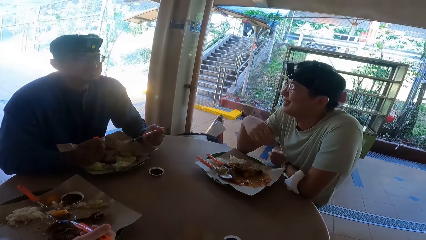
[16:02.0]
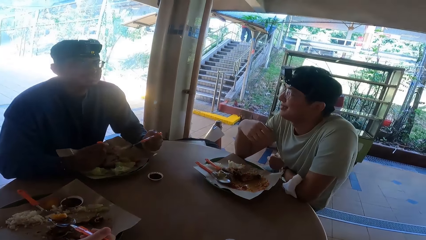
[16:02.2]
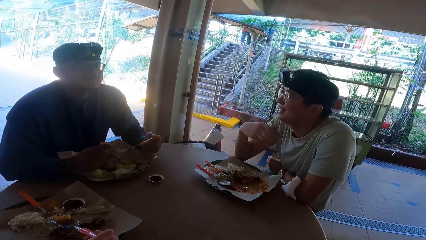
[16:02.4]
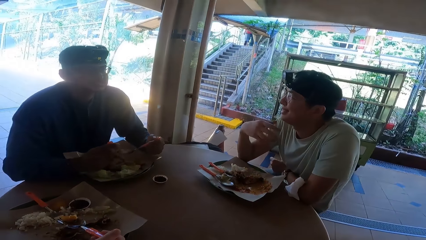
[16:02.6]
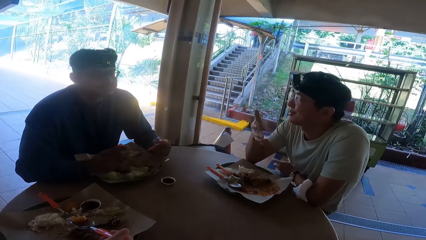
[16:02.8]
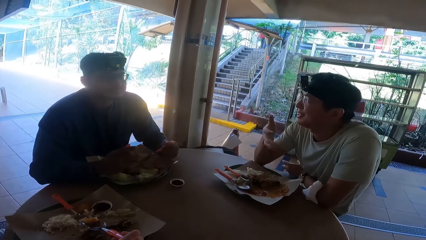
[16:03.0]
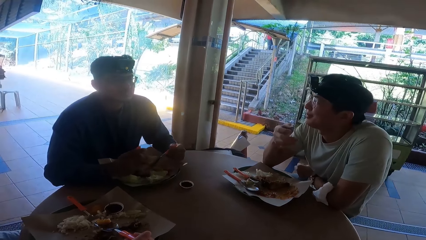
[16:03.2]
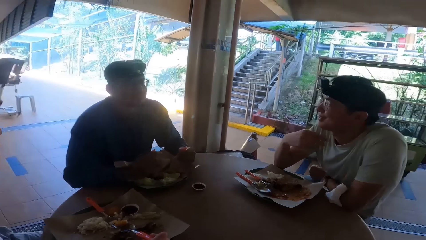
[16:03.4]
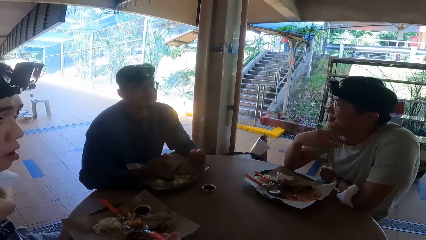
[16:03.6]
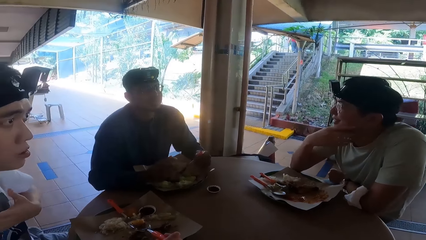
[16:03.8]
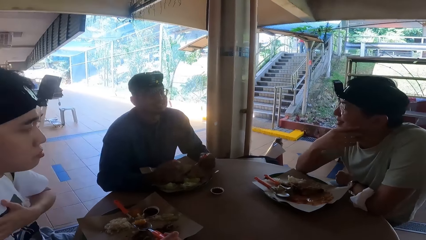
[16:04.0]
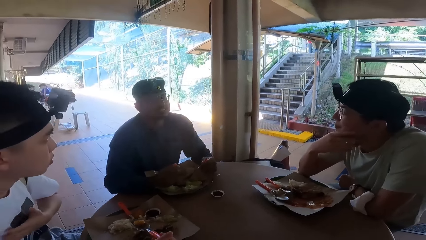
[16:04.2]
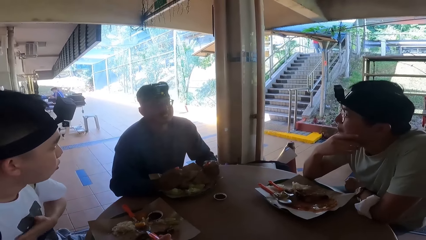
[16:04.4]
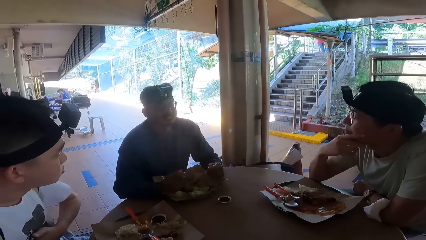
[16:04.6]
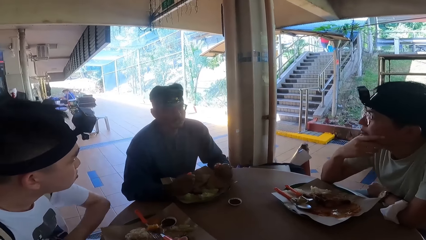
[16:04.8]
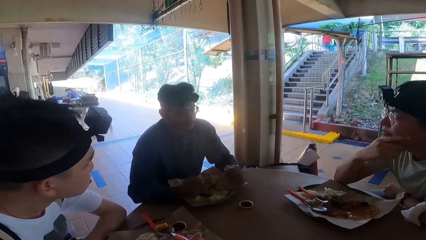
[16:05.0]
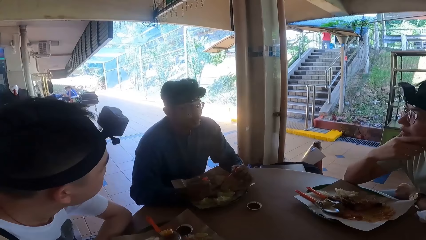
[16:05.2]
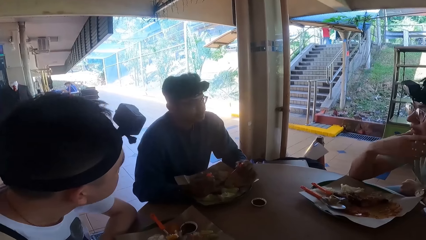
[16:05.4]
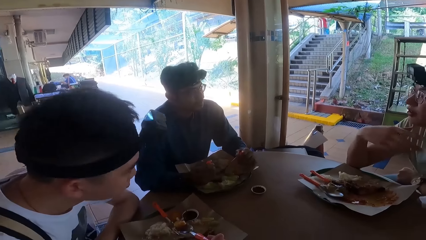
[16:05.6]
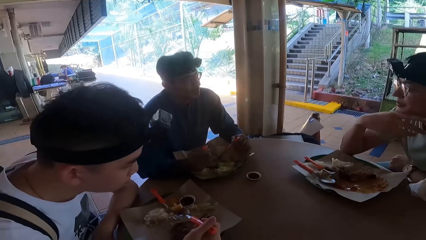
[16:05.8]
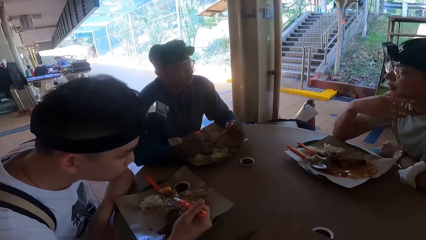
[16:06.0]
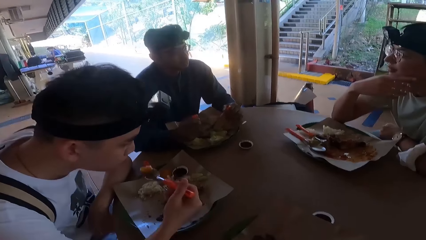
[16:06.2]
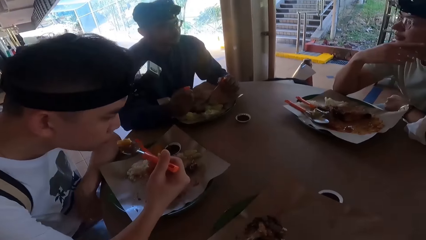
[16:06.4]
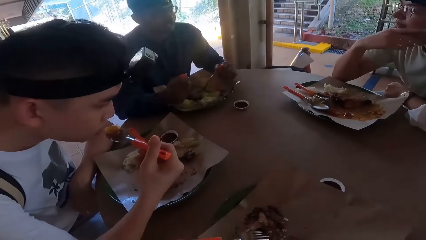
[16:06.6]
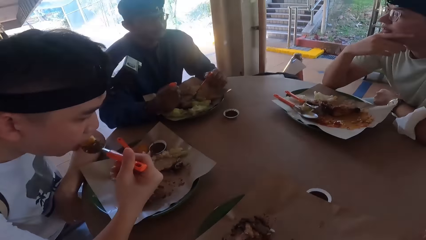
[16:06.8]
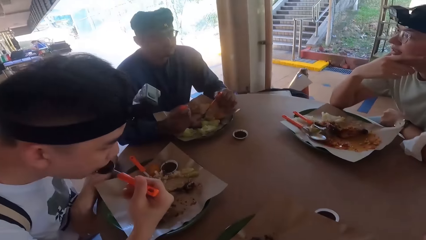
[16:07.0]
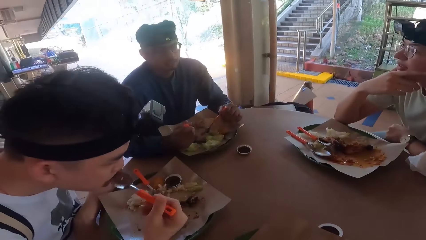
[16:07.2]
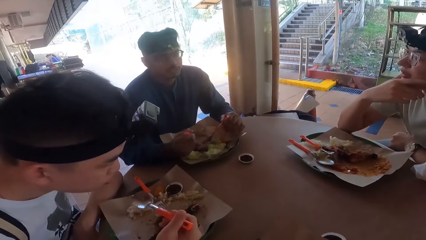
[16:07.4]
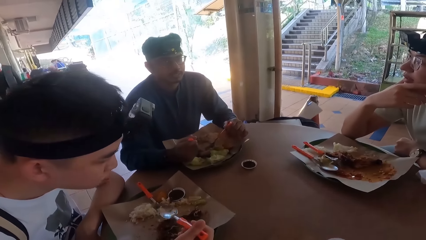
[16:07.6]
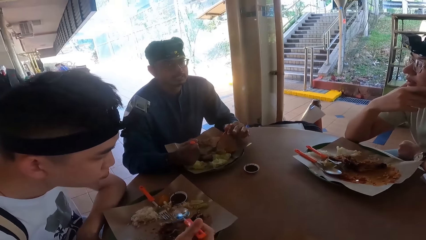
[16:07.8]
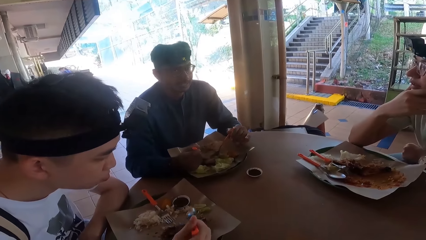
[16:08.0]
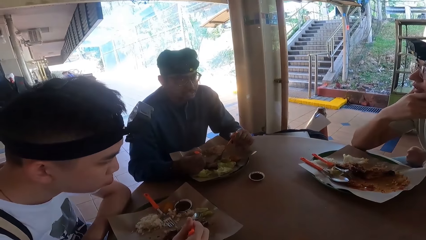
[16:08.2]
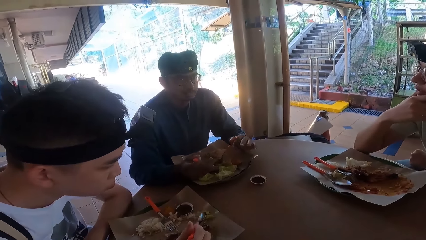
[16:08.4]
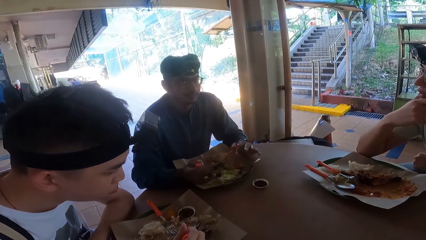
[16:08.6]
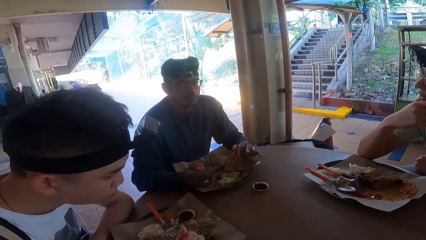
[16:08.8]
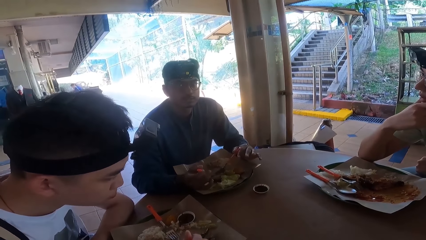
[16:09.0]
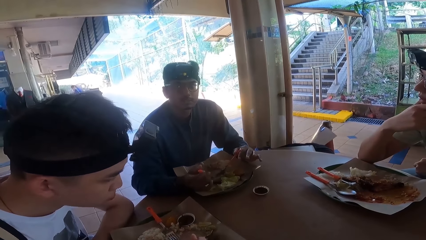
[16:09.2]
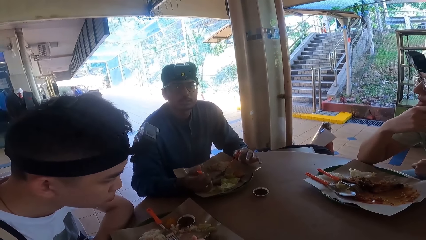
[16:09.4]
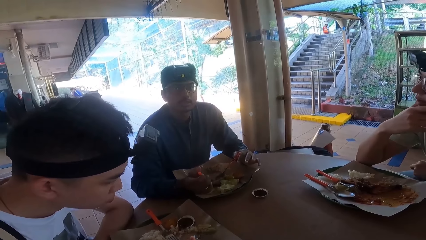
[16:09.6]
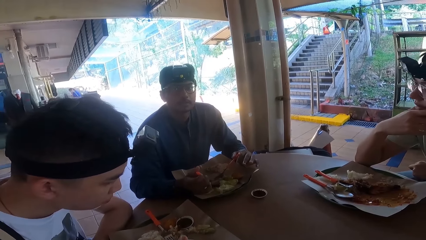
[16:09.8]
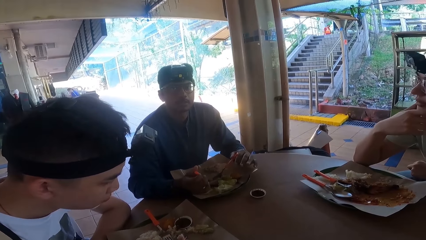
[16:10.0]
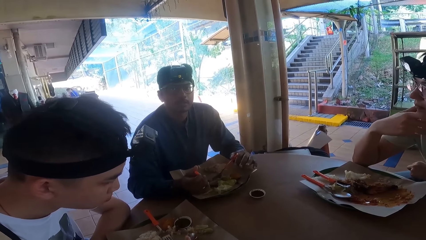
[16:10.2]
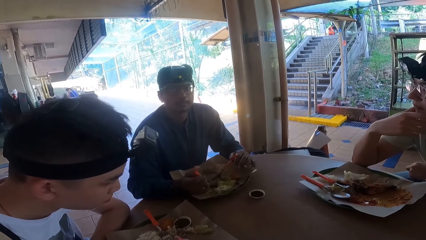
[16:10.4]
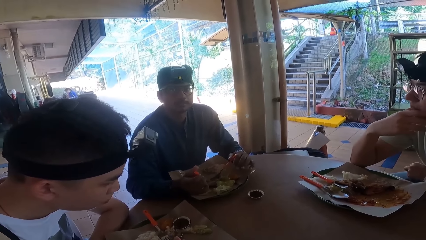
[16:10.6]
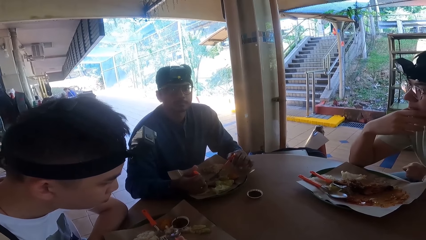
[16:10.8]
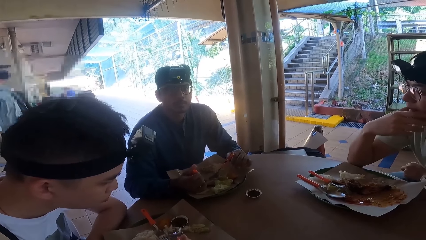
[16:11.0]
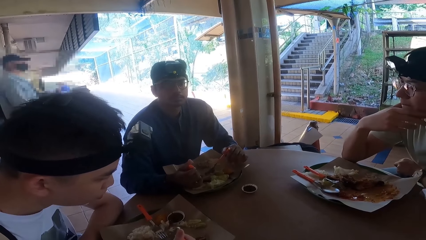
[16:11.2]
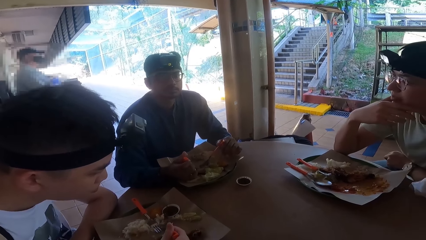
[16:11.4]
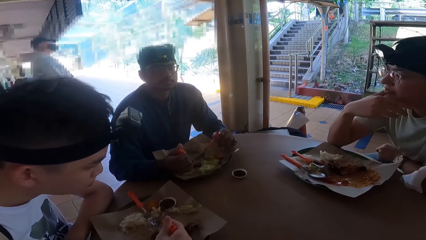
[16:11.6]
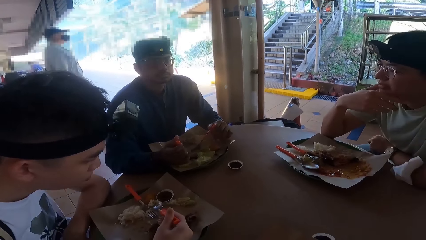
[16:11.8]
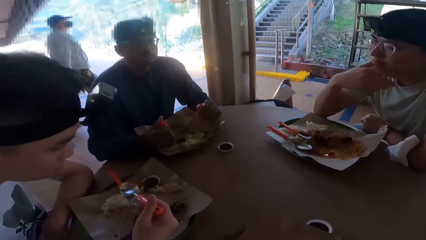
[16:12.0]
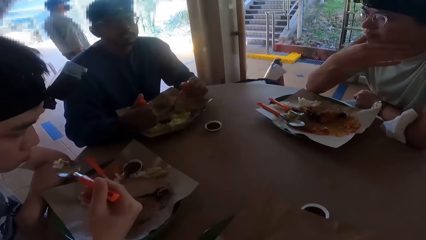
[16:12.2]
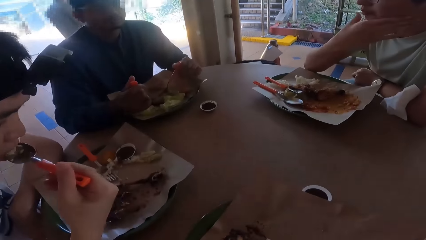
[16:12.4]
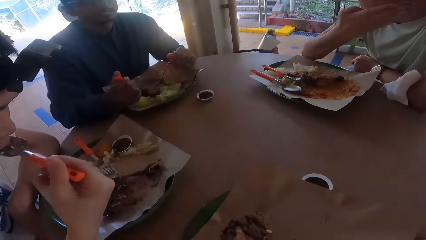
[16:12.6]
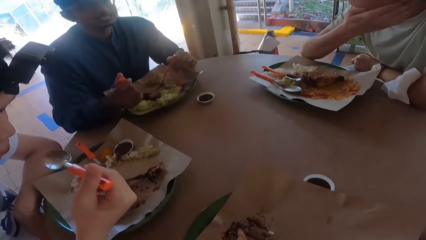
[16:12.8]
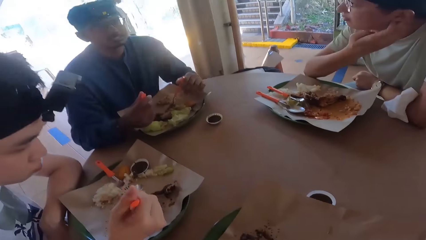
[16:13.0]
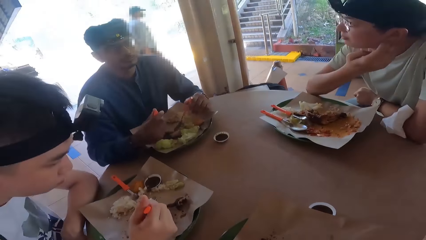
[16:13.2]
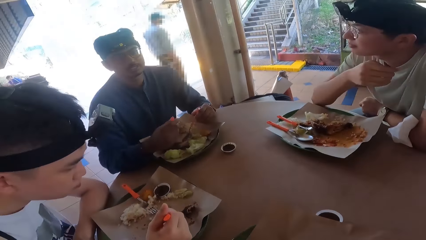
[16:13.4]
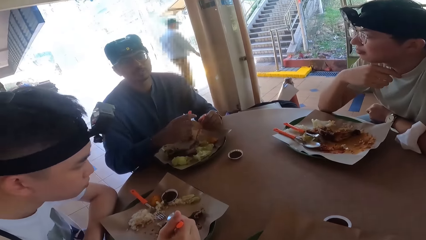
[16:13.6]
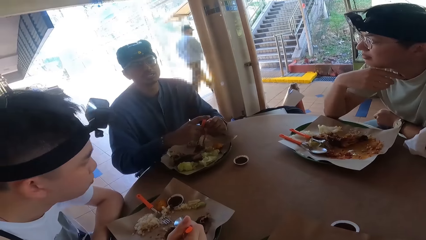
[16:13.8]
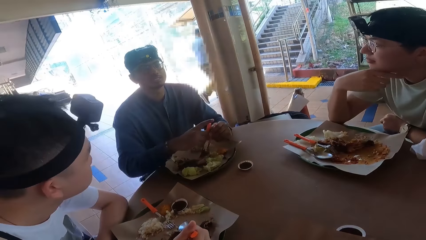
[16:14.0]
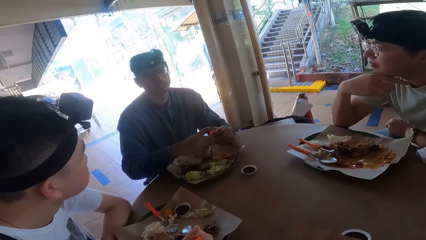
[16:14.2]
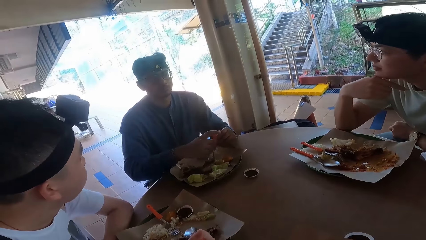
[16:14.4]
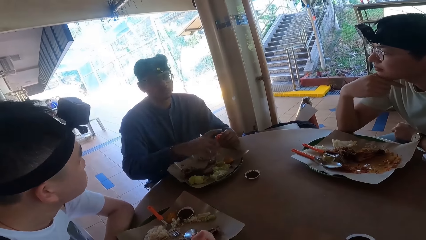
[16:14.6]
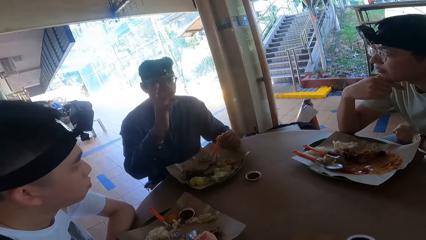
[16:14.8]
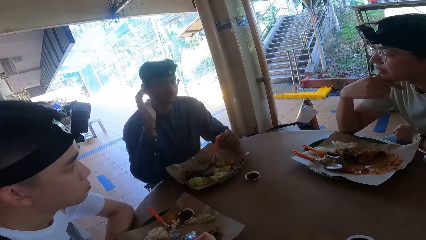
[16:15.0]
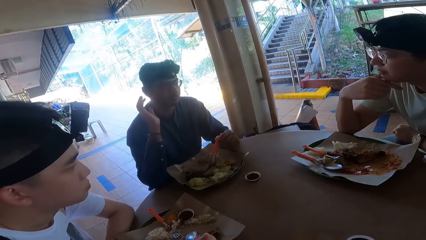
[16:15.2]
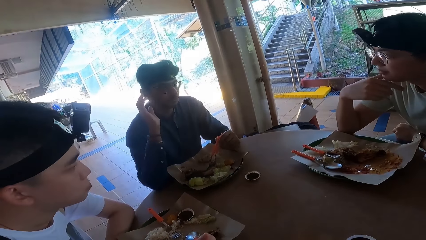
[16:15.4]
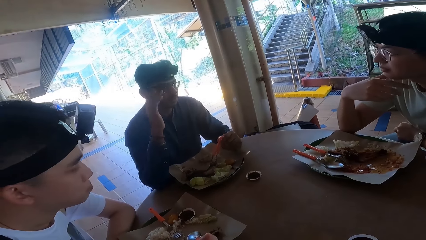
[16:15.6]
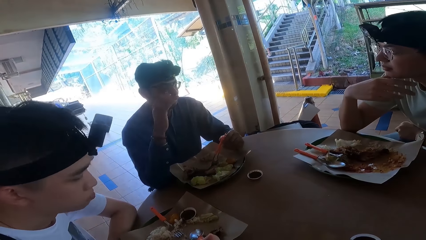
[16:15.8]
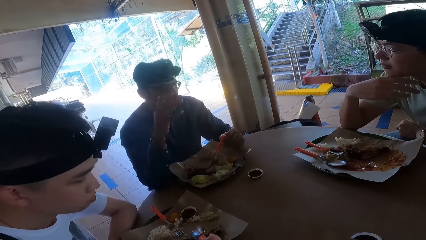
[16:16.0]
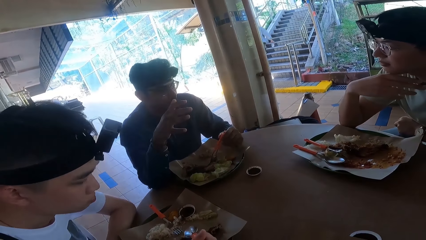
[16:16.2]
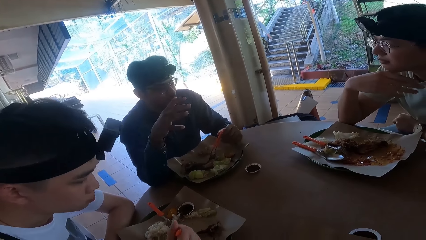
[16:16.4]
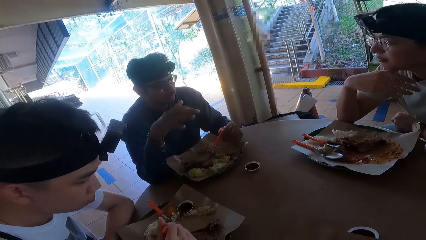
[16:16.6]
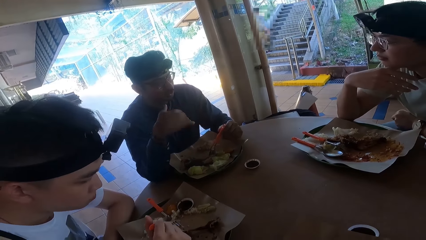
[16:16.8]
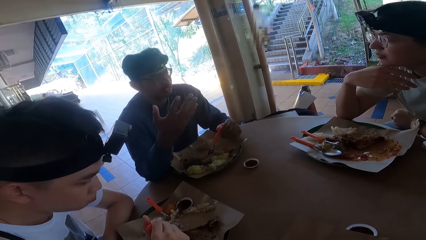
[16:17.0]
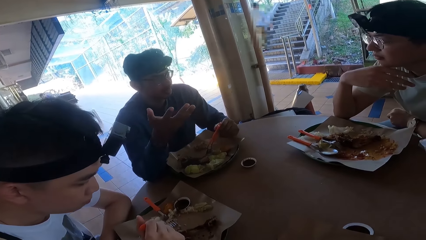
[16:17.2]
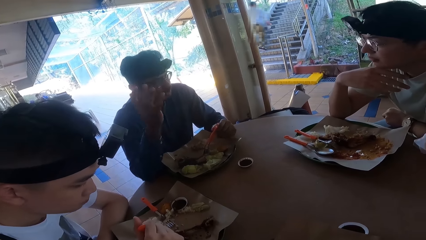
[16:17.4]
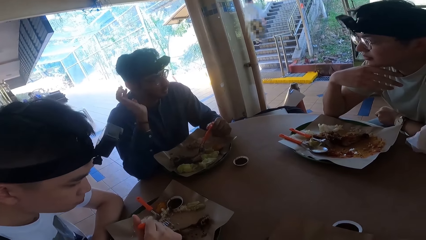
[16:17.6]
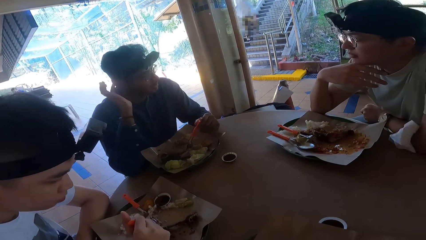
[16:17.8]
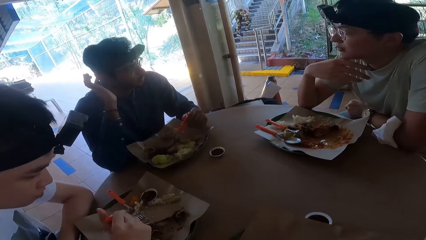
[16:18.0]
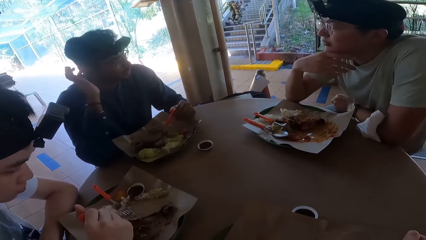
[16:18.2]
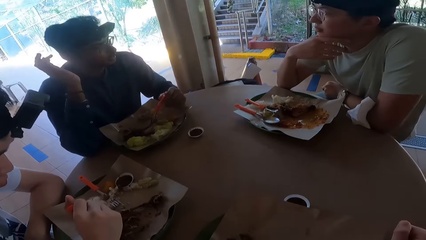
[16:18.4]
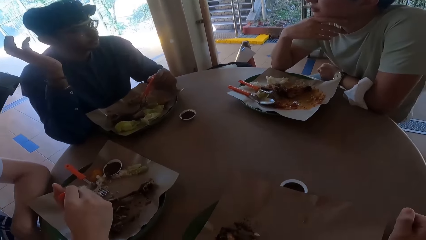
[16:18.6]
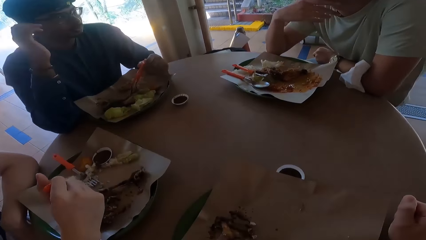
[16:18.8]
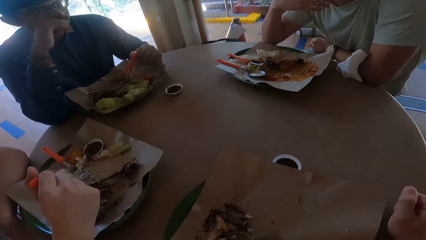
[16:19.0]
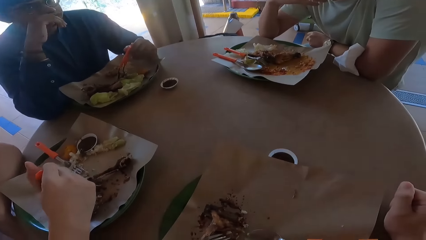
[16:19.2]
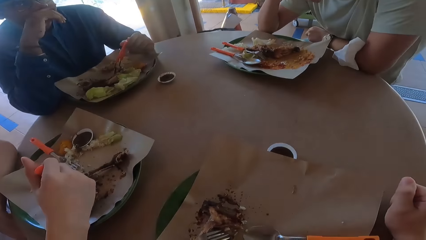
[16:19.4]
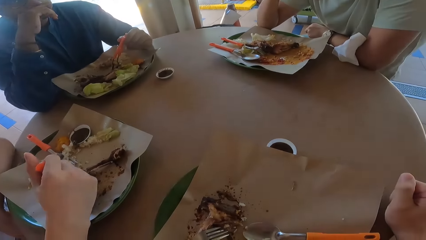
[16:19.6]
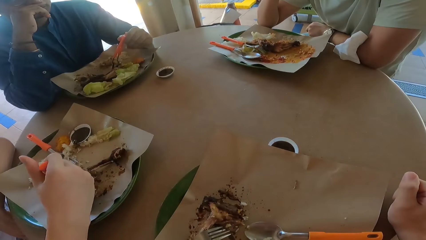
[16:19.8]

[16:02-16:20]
A person talks. The person eats food.
